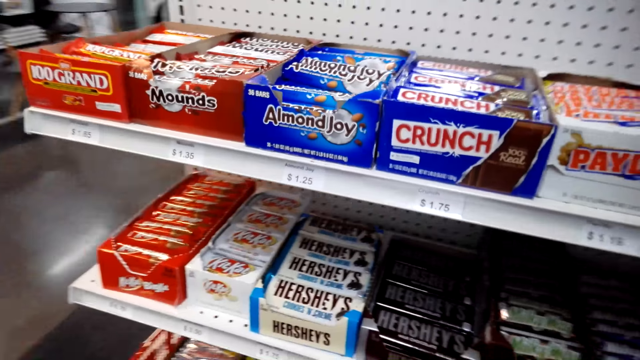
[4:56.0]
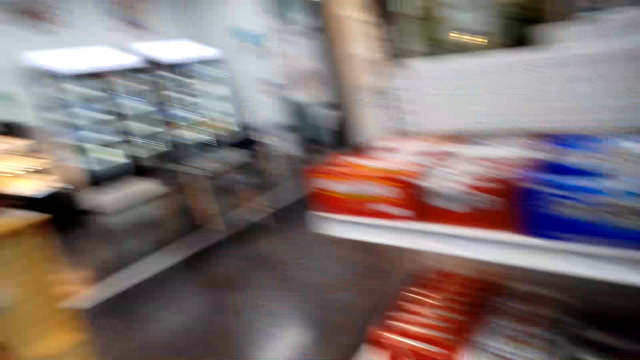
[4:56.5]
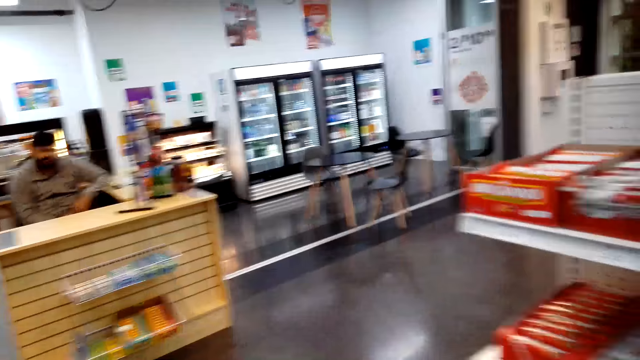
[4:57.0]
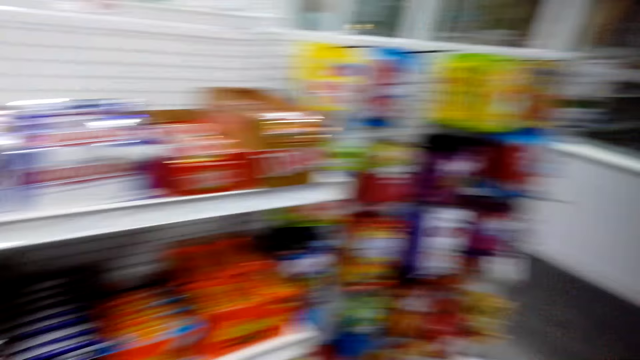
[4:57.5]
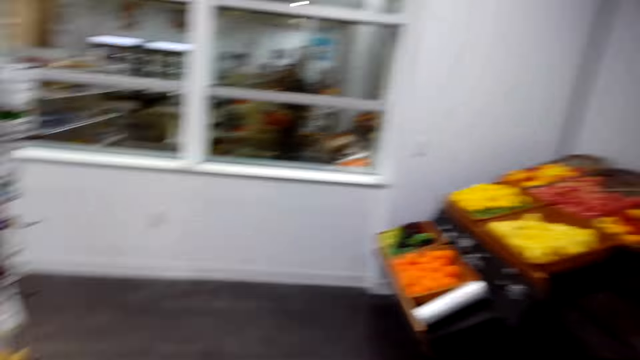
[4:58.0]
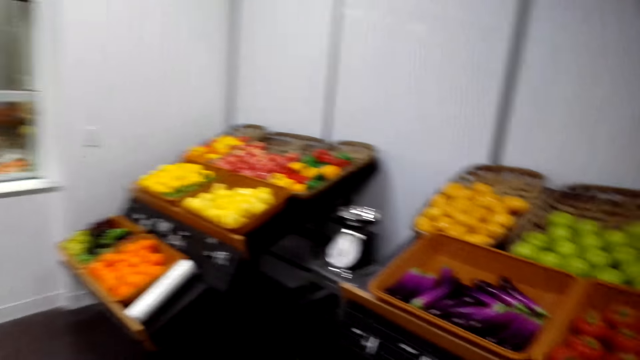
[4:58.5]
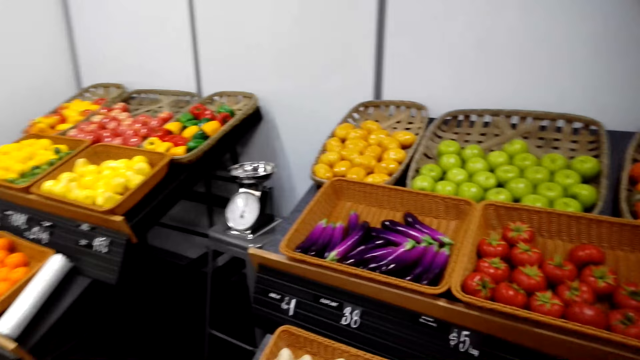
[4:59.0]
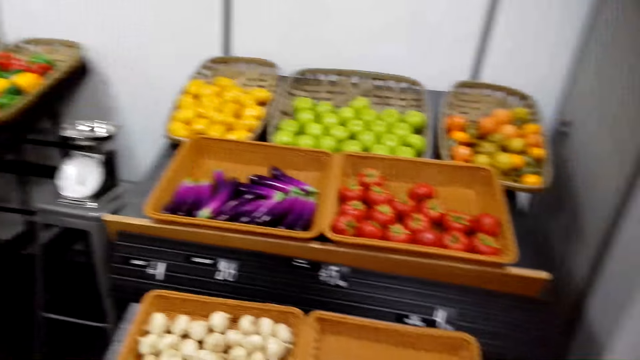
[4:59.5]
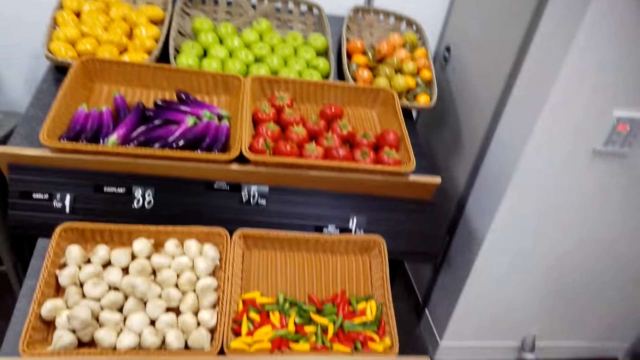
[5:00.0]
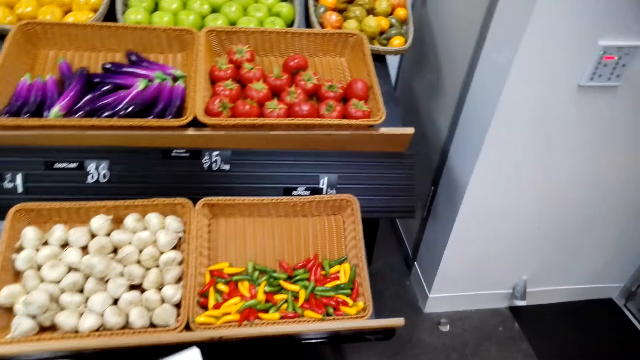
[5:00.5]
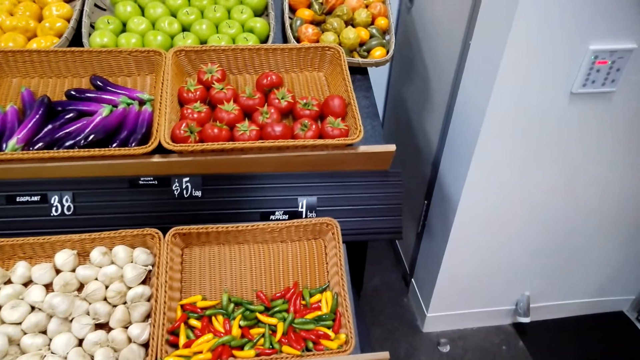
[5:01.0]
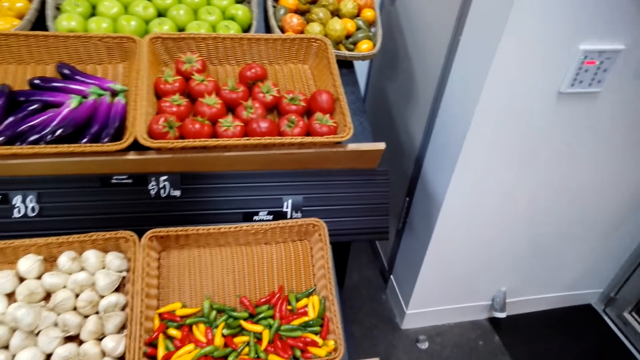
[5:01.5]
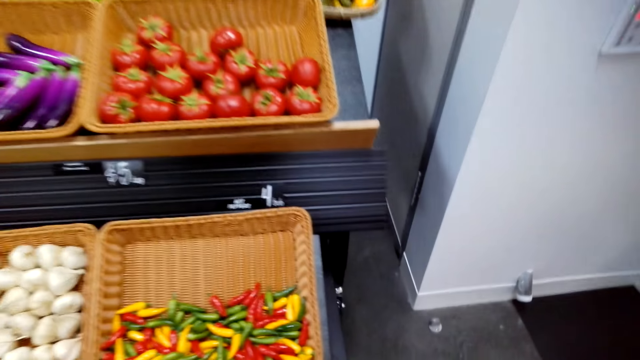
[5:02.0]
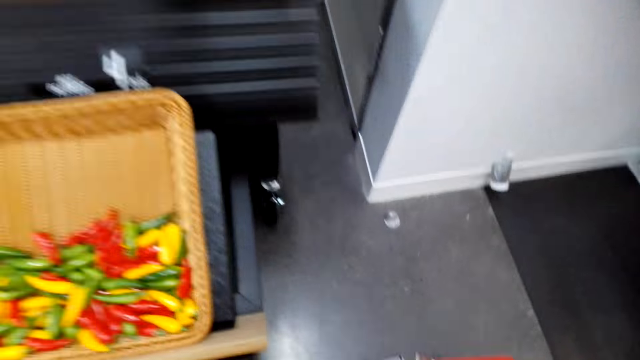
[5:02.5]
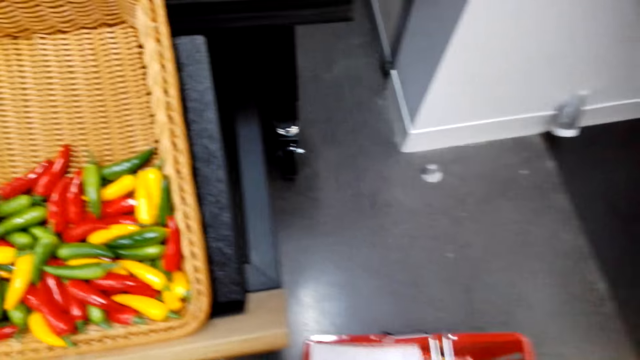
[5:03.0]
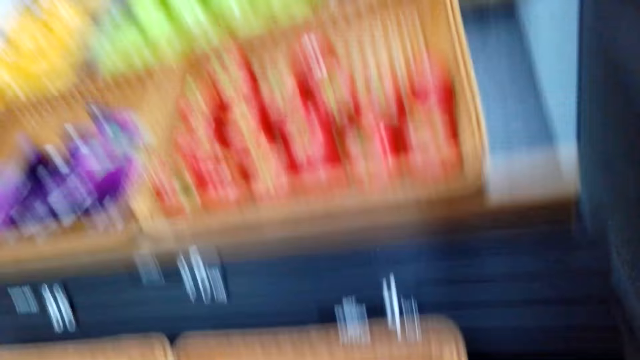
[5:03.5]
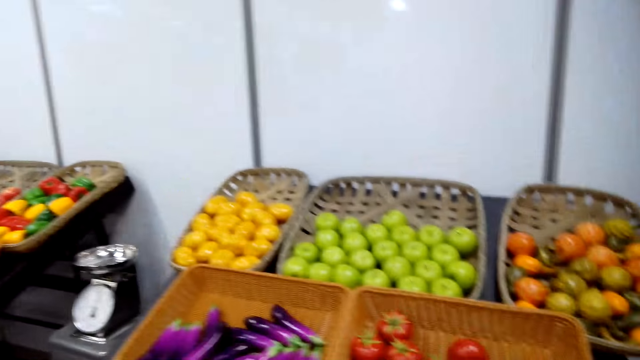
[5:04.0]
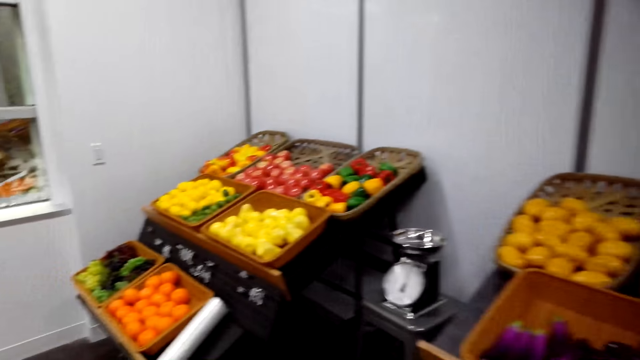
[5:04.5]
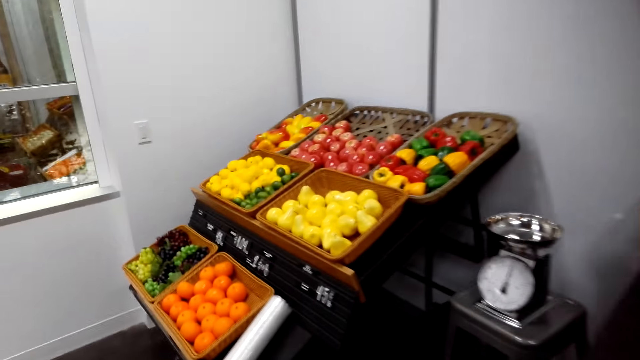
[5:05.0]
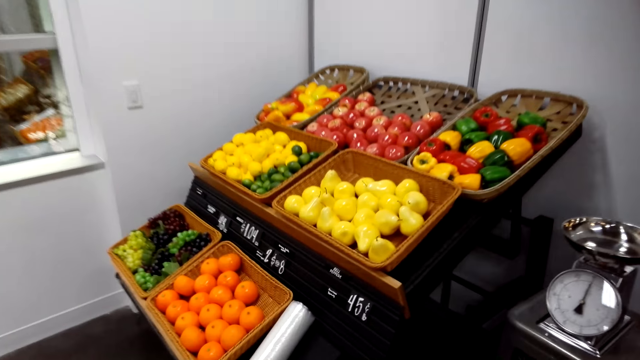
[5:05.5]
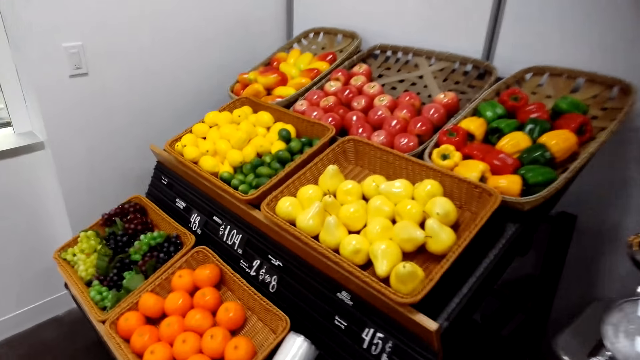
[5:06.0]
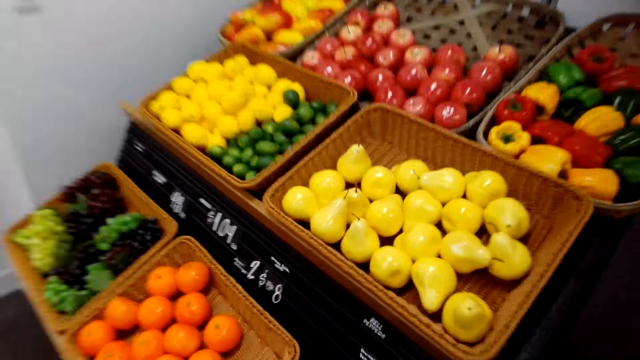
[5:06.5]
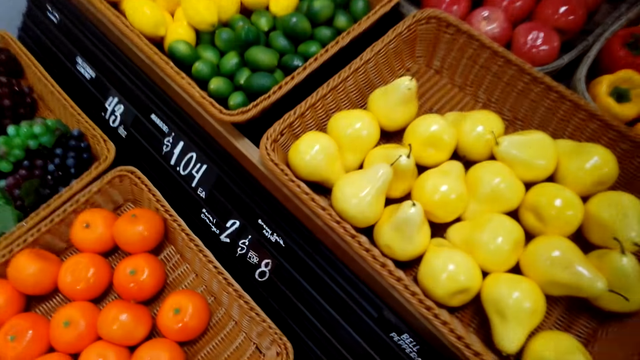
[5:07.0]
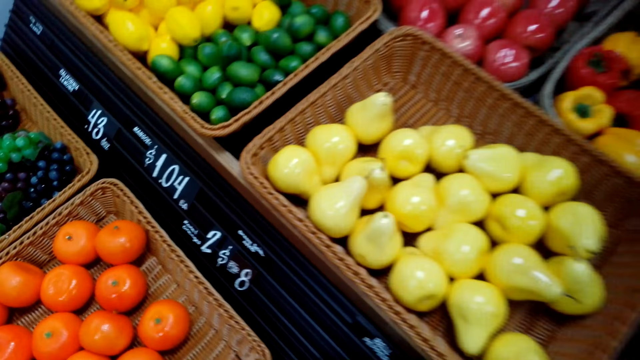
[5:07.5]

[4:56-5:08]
The camera wearer walks around. They look around. They pick the vegetable in the reed basket.

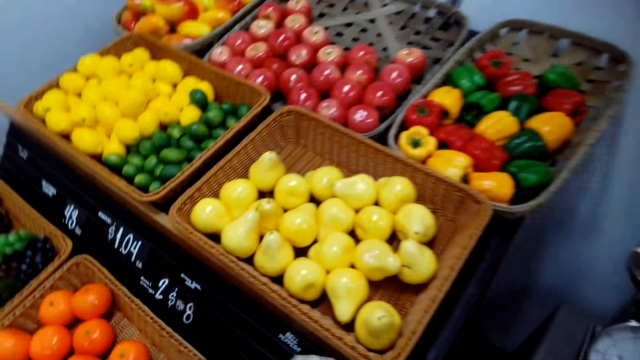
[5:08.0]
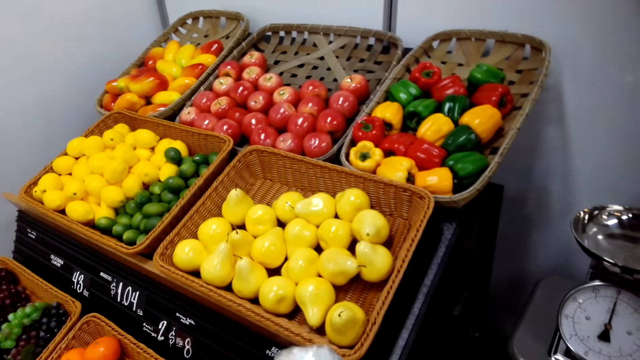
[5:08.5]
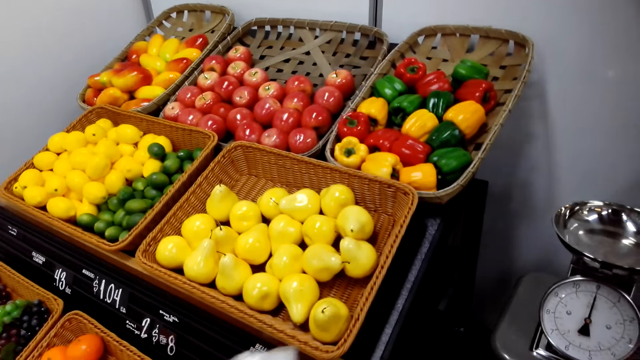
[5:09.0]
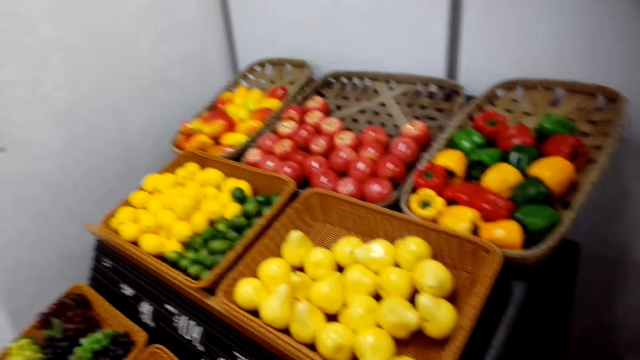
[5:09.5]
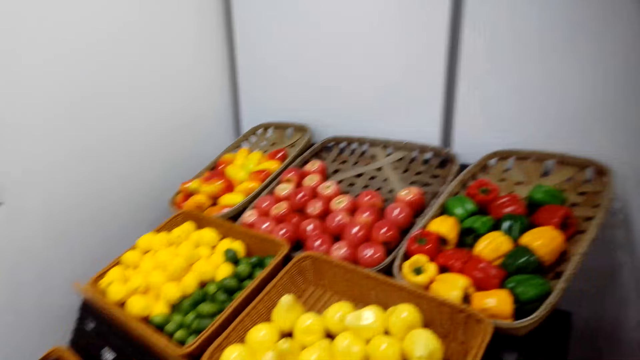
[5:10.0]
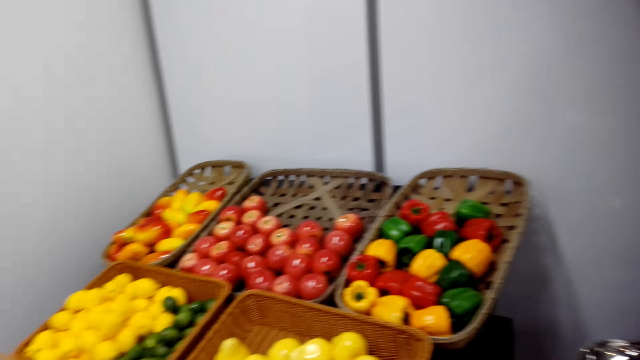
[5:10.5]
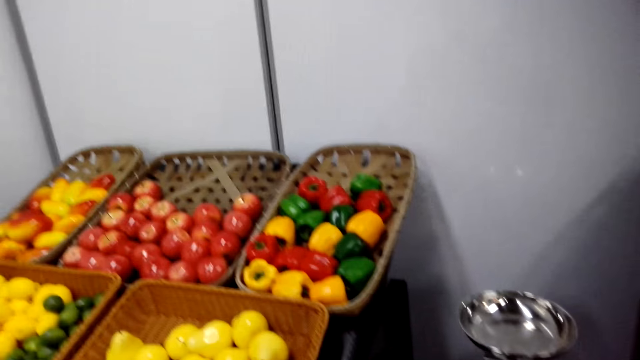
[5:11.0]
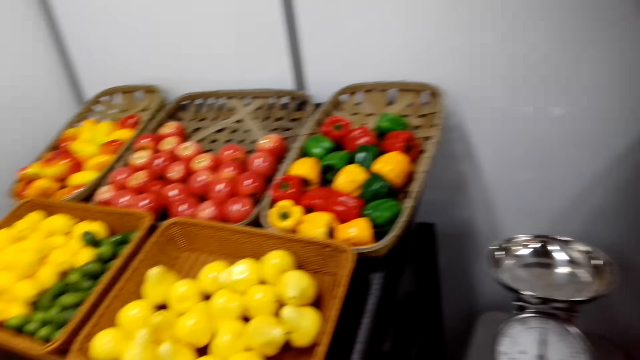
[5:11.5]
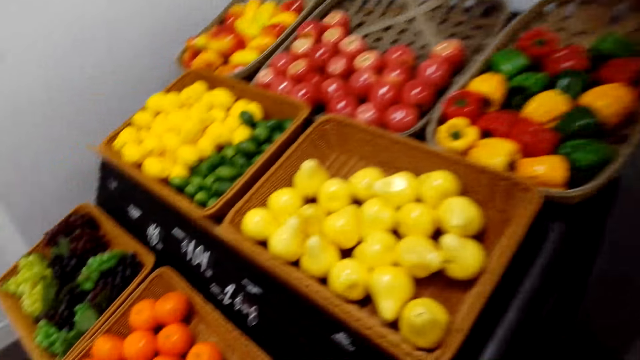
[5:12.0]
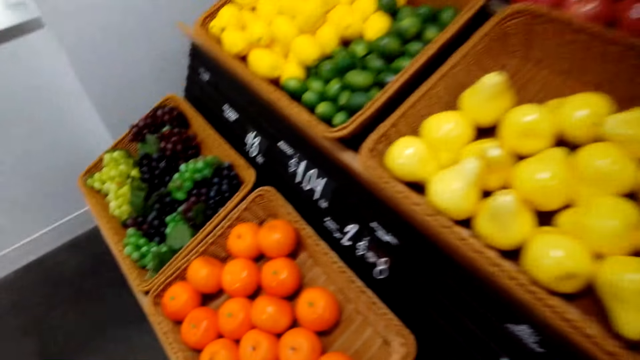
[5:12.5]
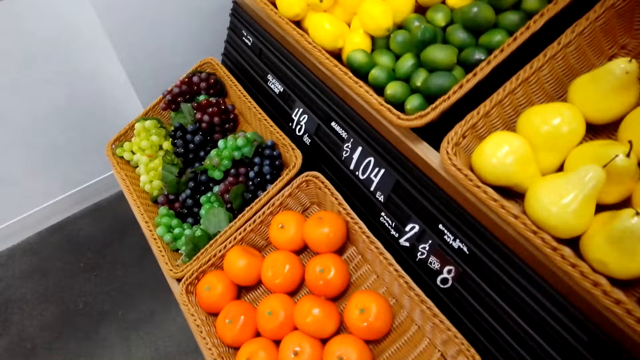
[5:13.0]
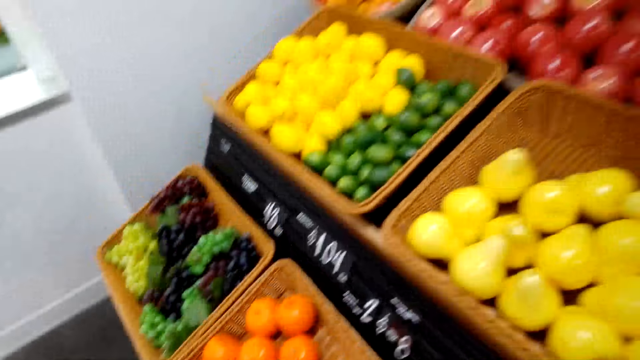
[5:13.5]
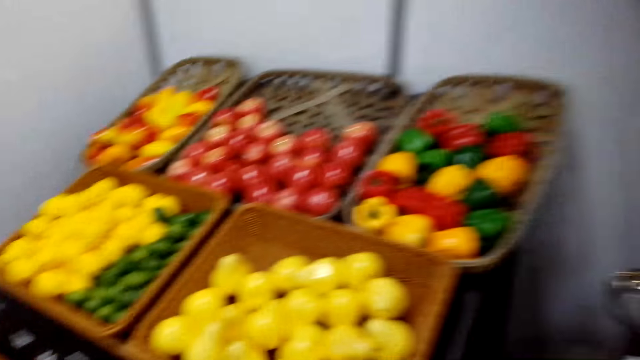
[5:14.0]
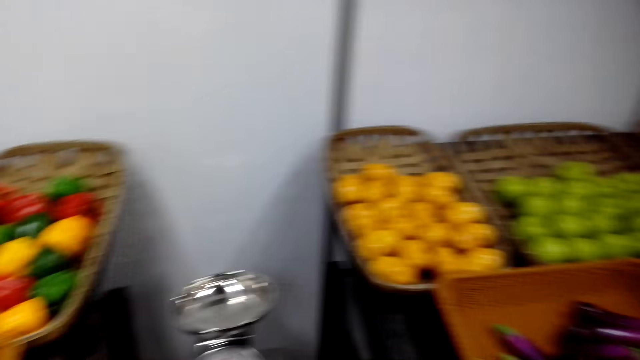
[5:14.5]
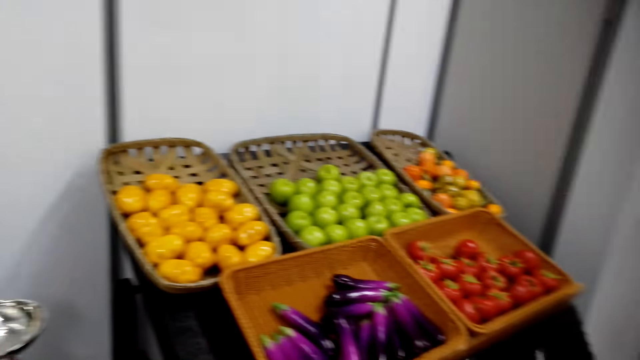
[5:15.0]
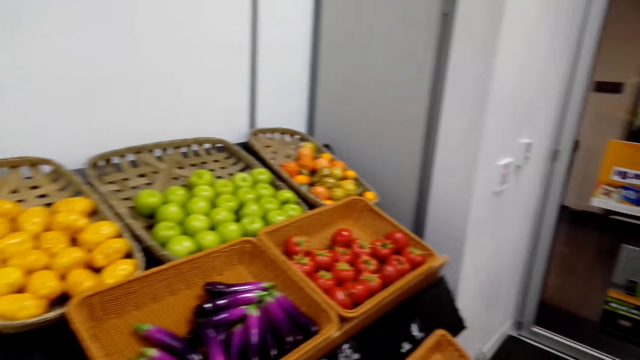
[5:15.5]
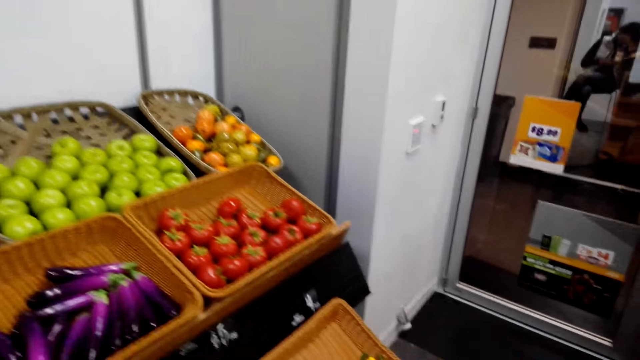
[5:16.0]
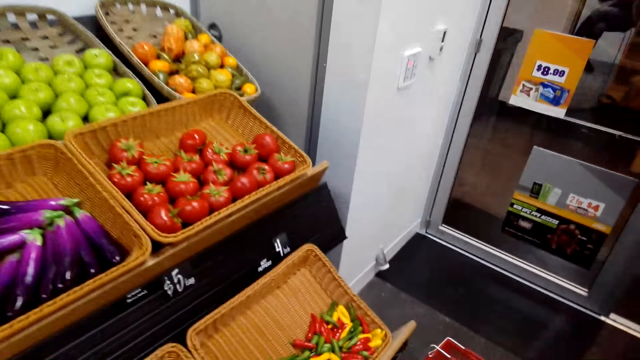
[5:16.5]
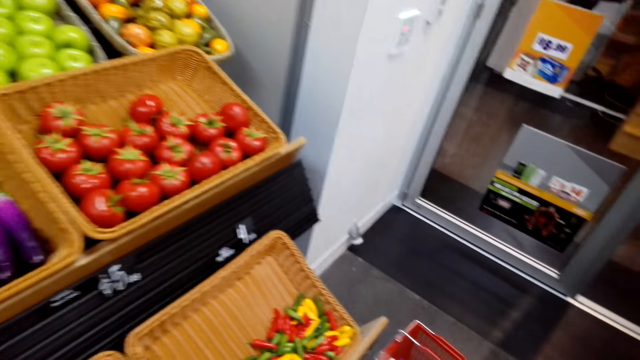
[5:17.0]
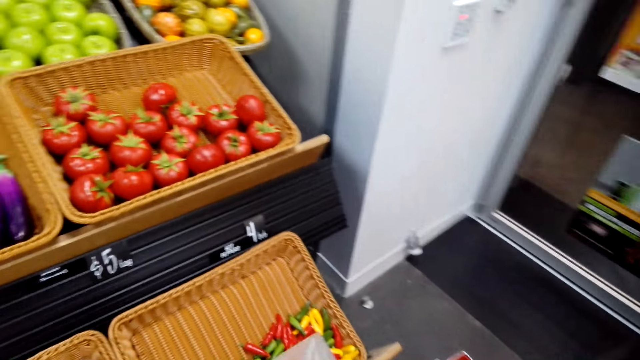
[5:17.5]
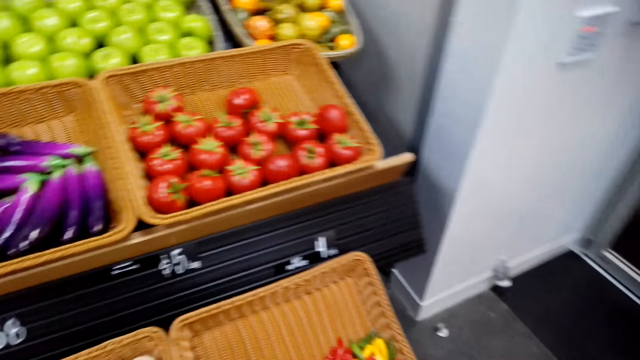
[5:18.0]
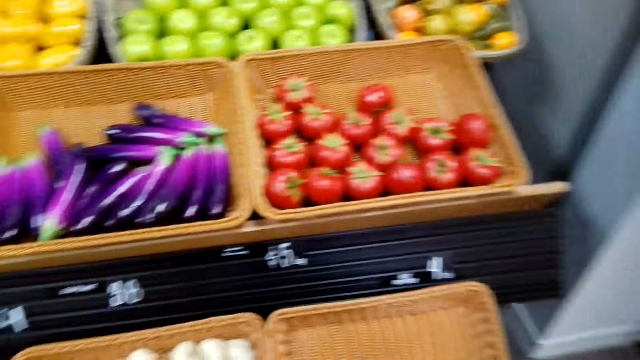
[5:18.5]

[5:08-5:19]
The camera wearer walks around.
